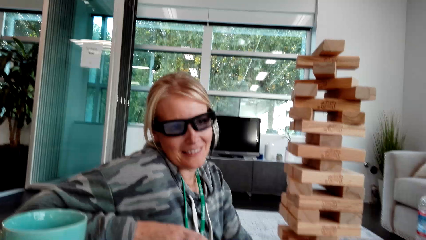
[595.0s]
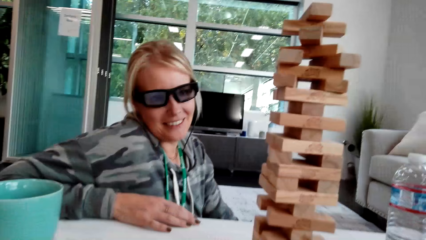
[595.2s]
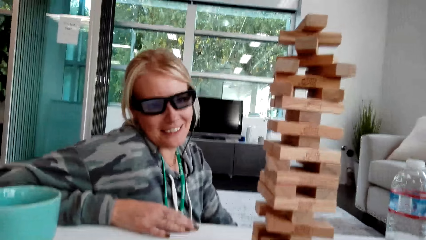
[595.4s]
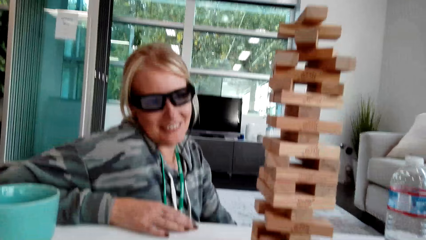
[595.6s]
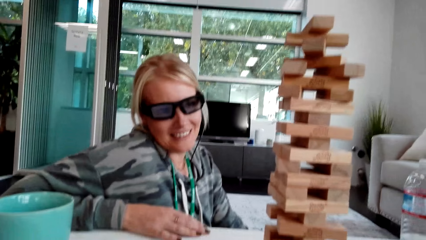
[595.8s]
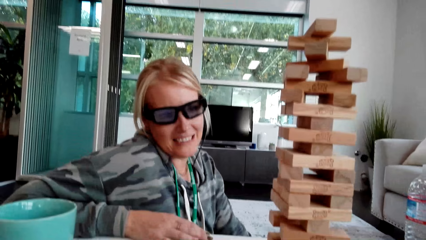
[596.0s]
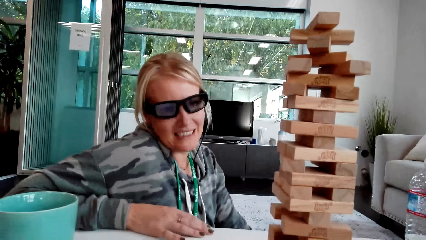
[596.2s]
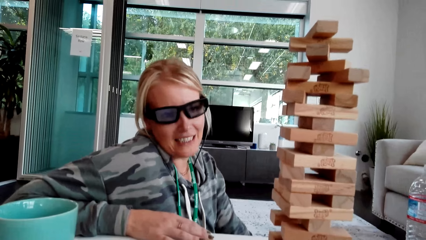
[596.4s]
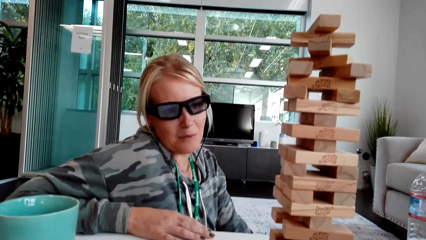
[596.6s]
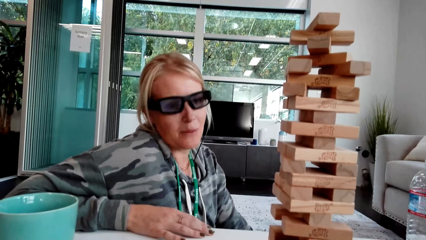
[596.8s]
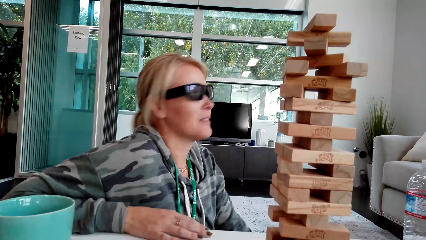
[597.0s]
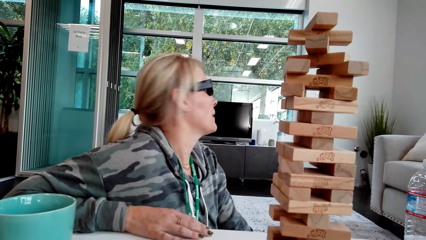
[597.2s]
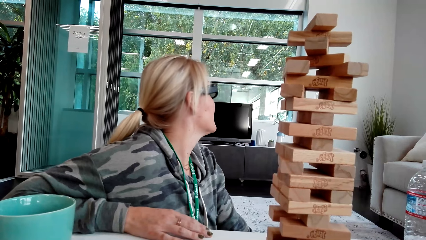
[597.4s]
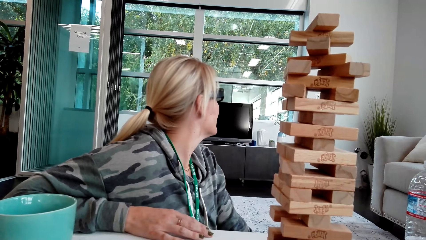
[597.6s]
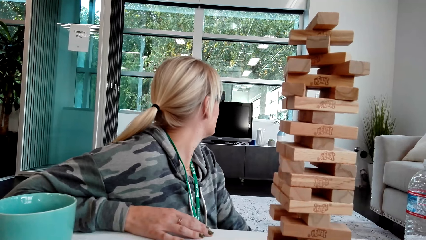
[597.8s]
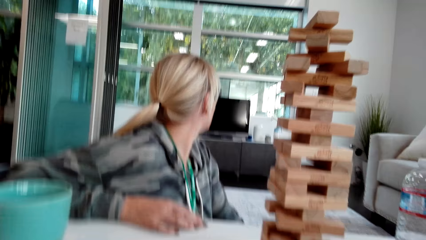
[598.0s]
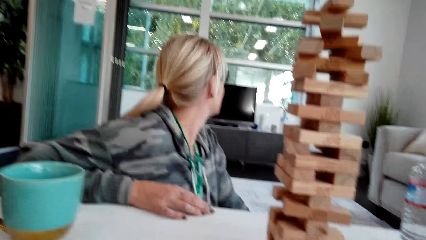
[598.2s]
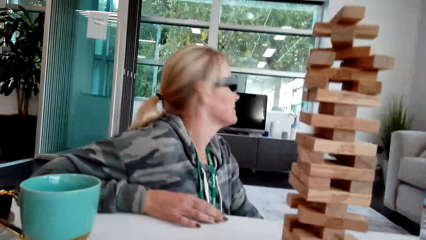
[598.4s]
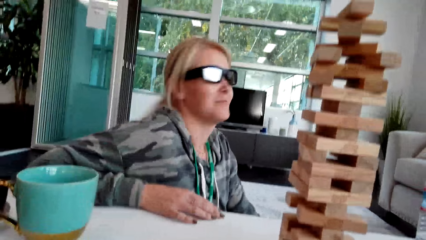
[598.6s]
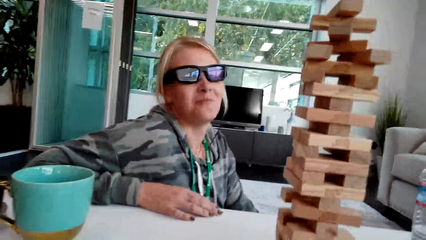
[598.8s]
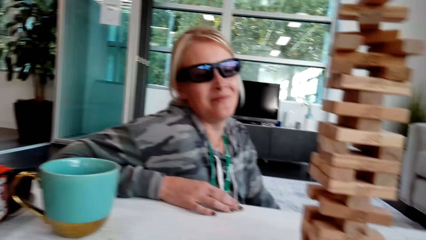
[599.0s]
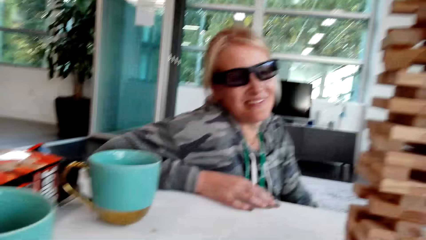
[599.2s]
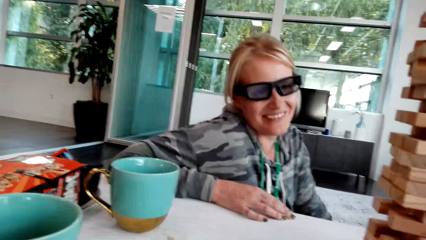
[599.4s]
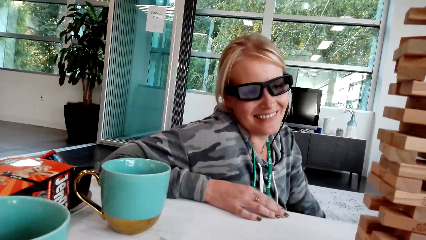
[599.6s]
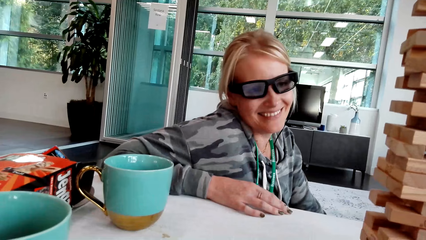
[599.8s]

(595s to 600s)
The camera wearer talks. A woman looks behind.

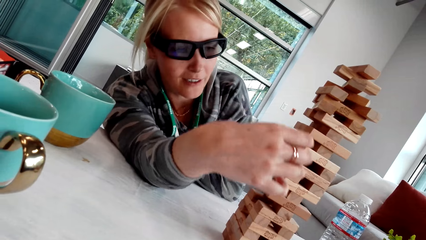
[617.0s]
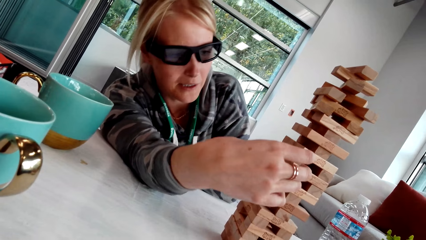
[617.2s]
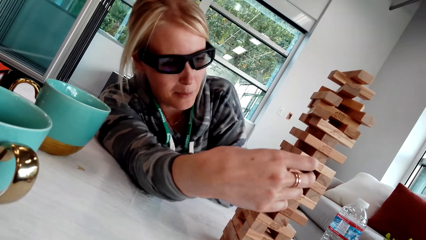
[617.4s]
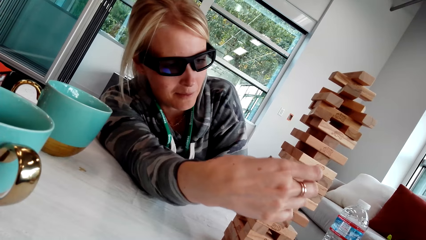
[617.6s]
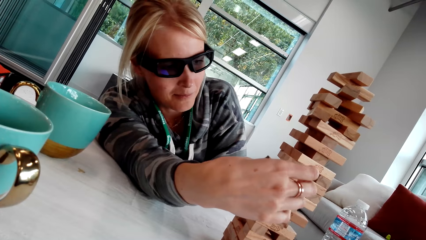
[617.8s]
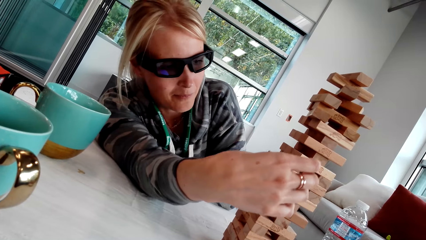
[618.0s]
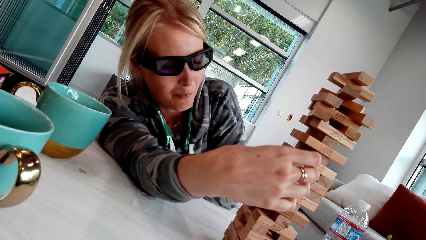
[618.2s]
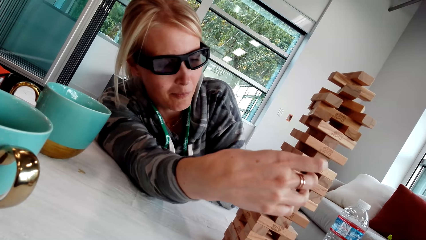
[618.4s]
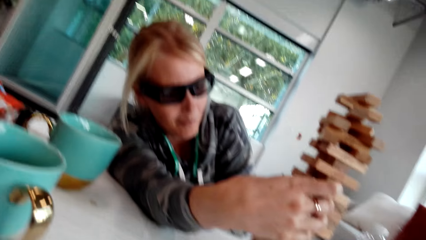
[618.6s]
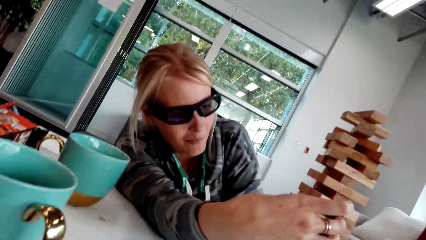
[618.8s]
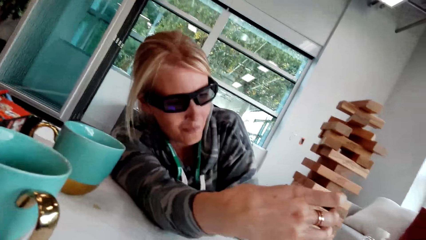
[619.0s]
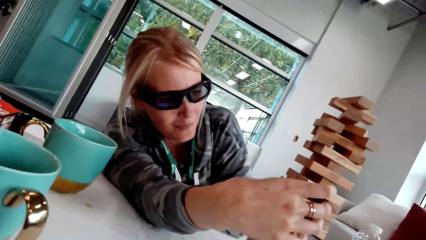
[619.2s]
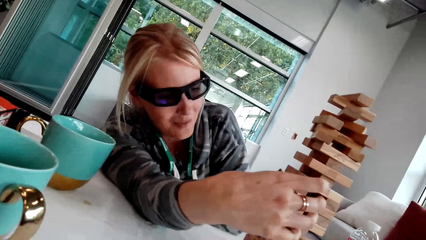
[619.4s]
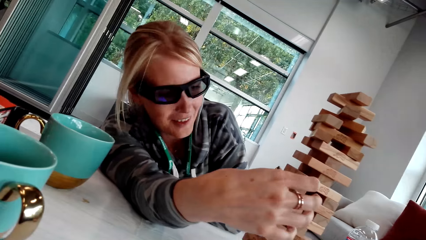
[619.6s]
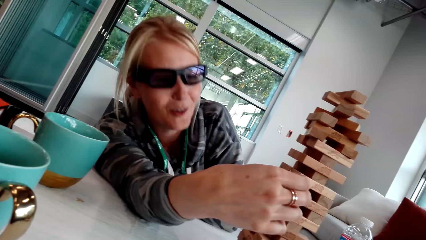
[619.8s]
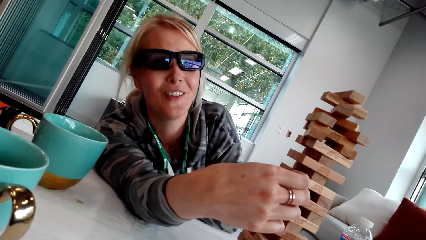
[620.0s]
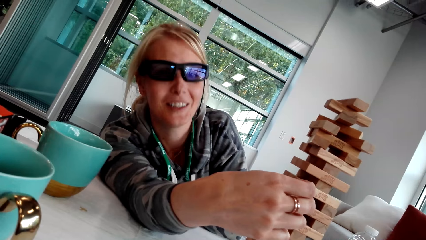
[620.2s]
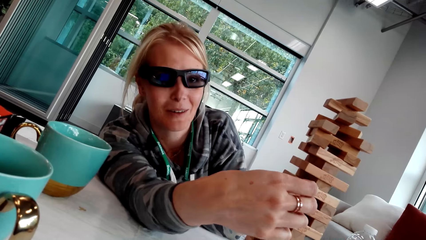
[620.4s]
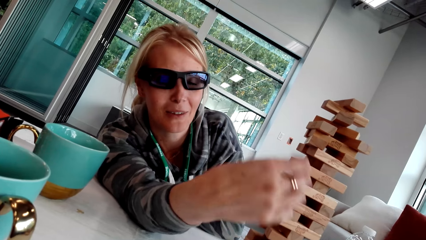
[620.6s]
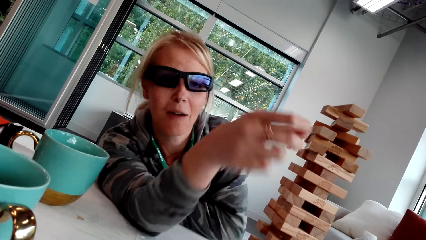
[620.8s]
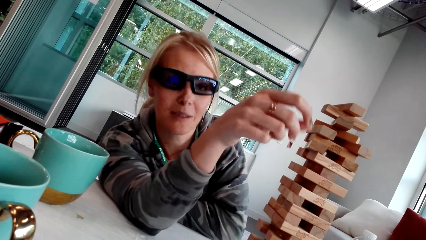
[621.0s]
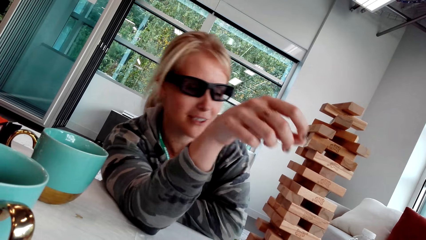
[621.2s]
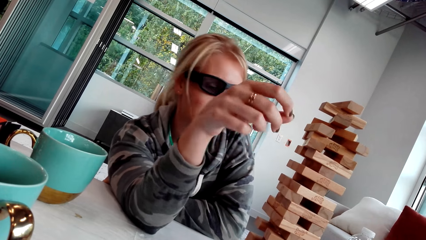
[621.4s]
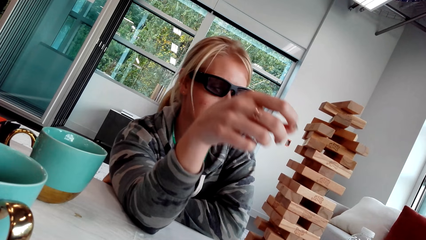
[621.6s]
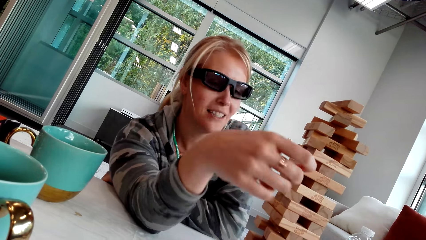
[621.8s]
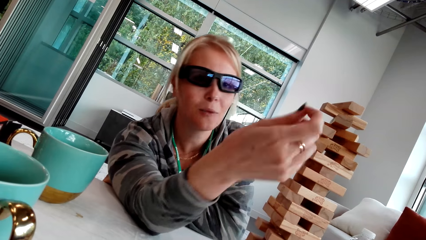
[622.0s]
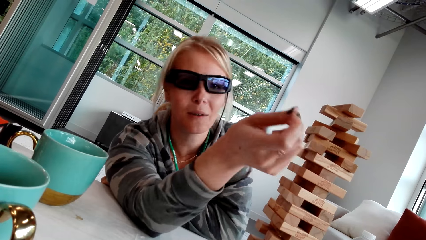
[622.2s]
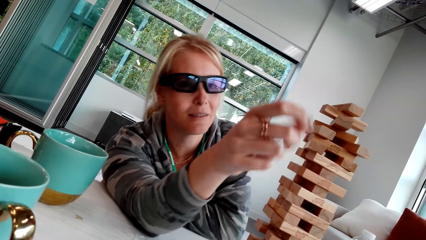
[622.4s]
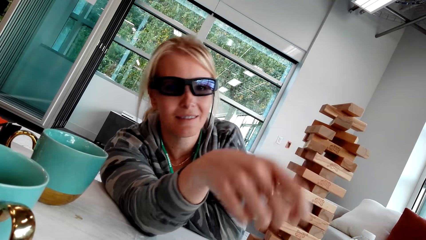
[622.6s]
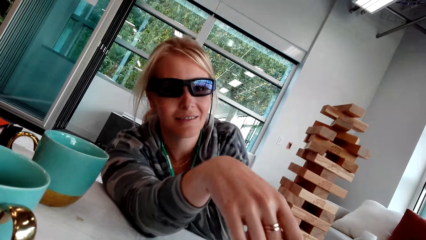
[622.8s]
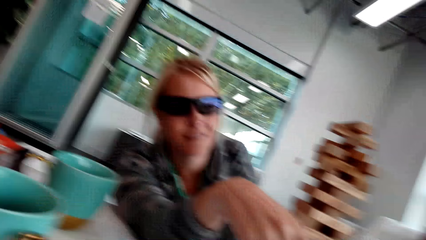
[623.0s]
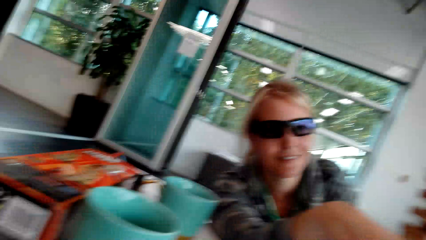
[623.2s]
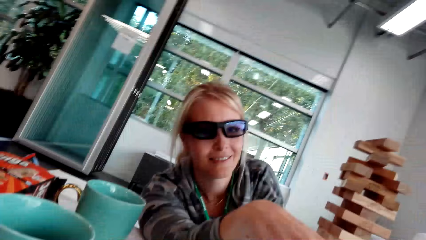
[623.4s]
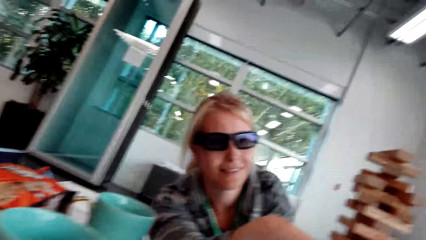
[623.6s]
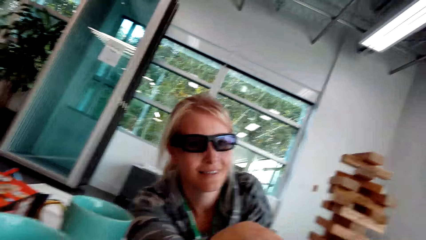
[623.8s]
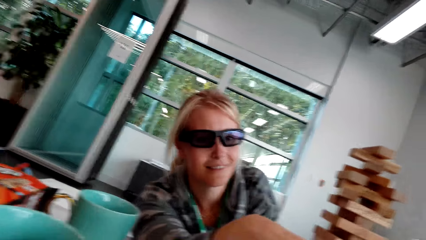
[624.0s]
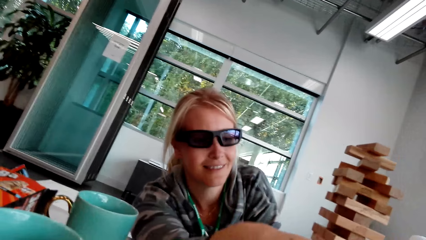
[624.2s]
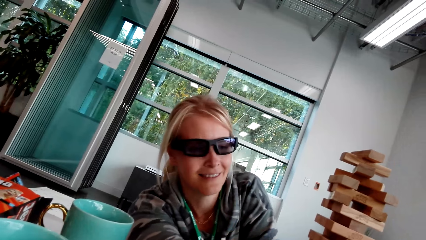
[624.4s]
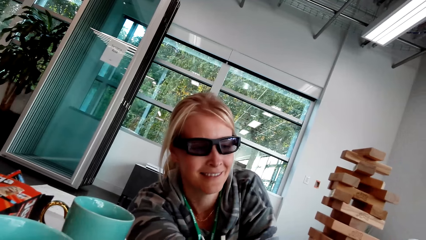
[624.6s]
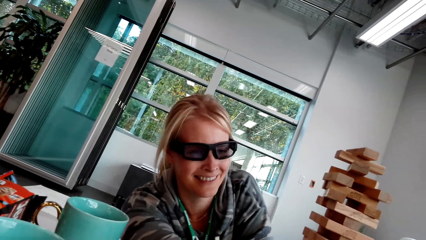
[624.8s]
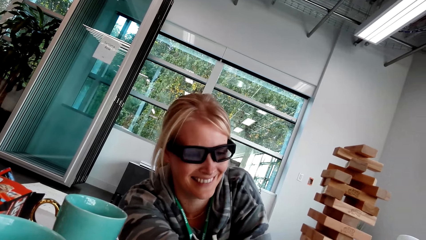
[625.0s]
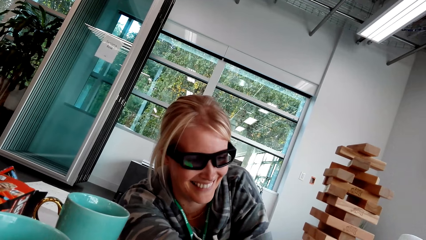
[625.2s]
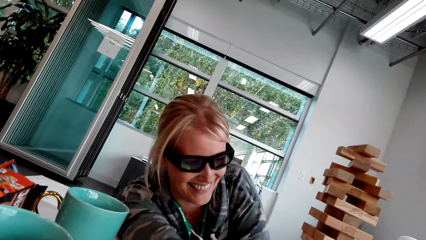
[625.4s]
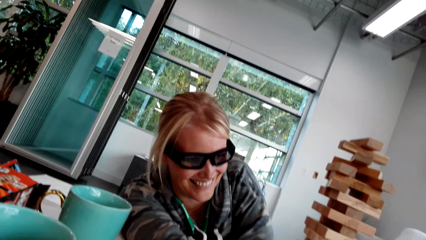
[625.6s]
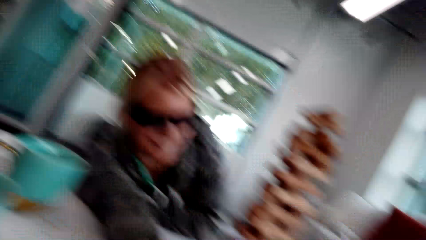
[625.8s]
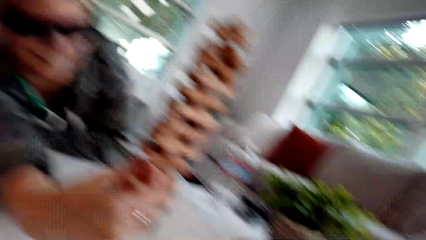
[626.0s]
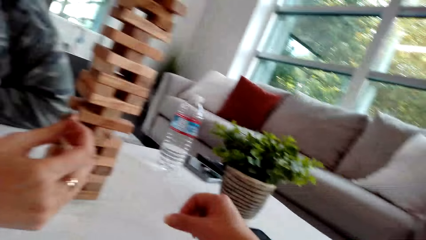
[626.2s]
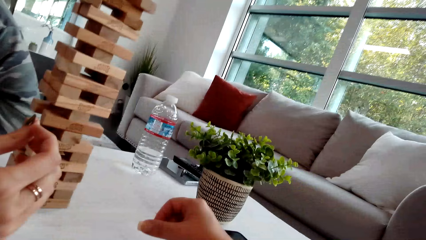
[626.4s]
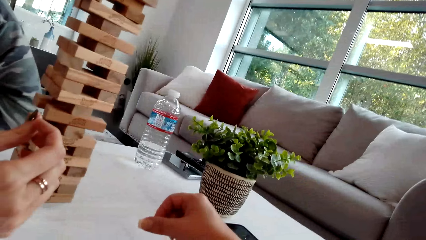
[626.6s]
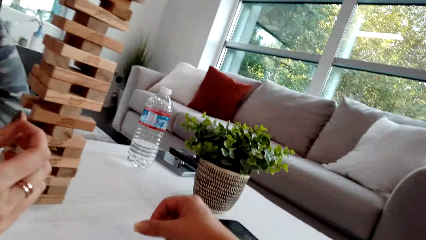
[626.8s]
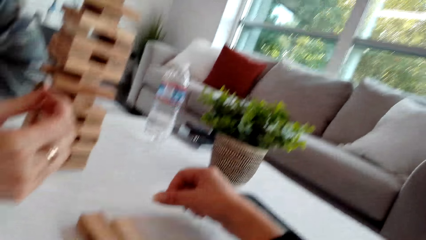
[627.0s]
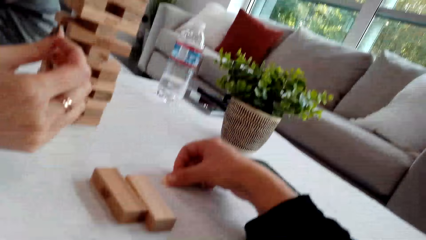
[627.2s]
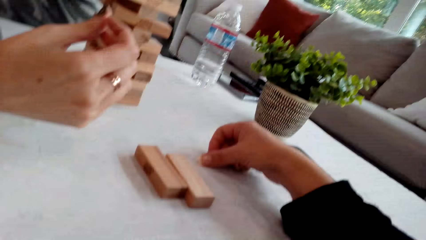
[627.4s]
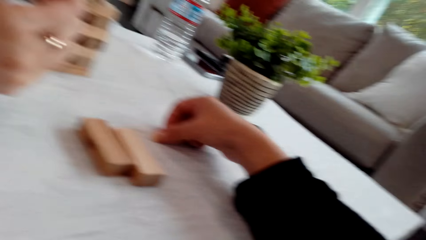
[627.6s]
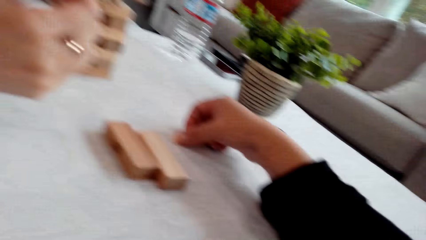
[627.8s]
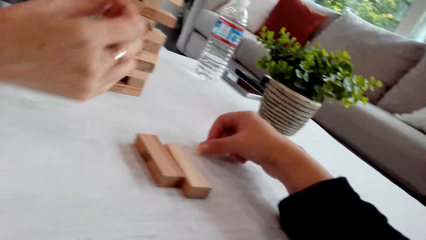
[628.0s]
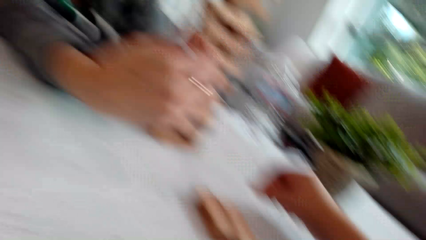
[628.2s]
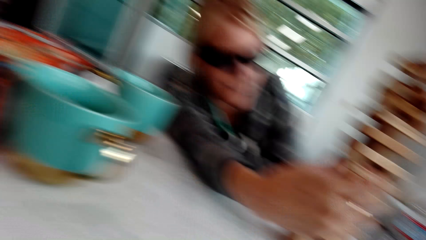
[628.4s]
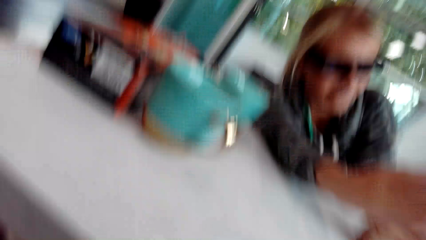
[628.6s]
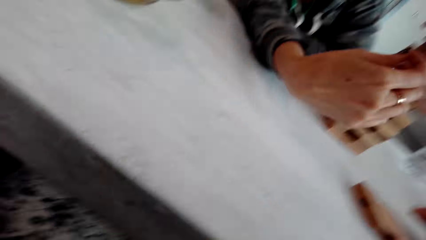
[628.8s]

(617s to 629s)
A woman points at the woods and touches the blocks. The woman laughs. The woman interacts with the camera wearer. The woman moves the hand. The woman laughs. The camera wearer moves the hand.
